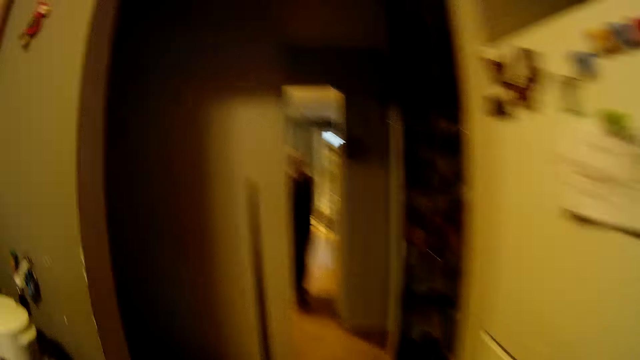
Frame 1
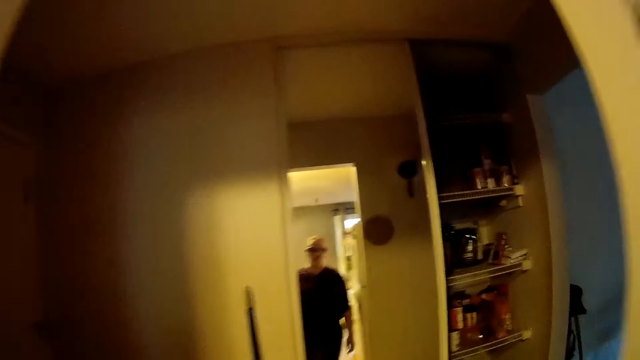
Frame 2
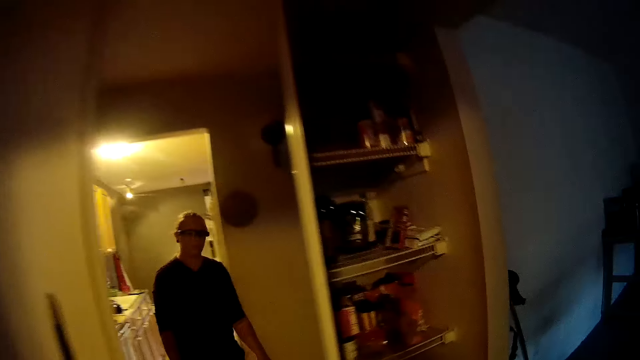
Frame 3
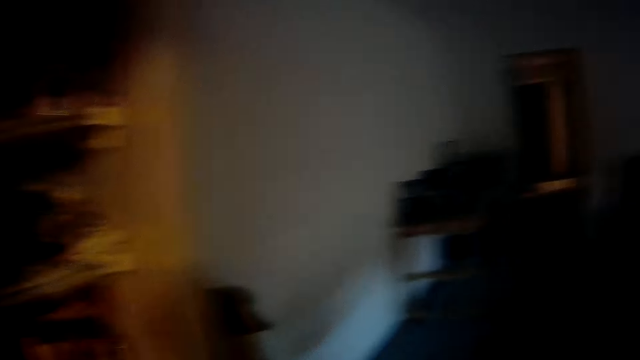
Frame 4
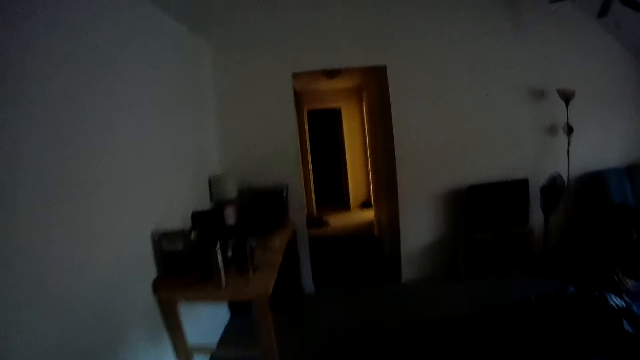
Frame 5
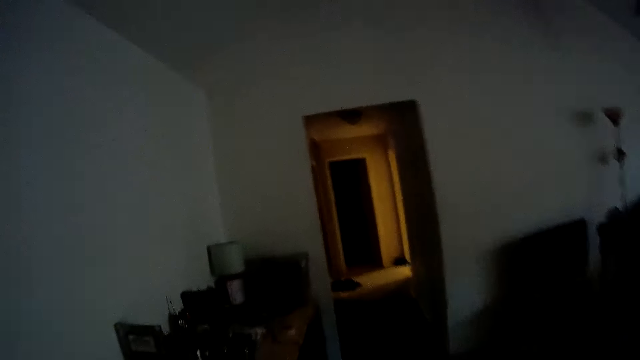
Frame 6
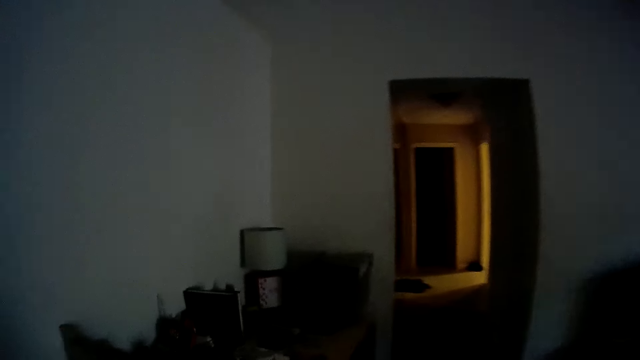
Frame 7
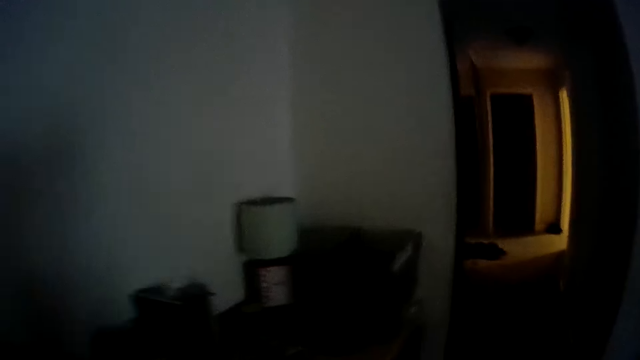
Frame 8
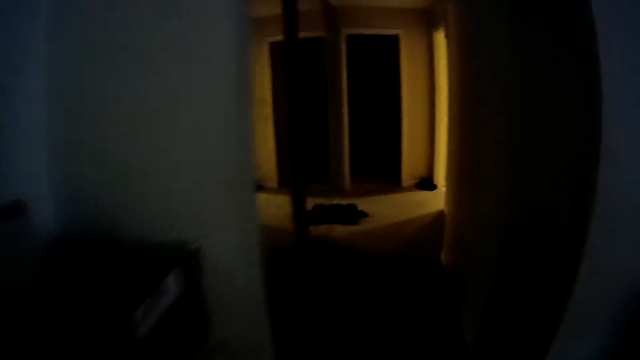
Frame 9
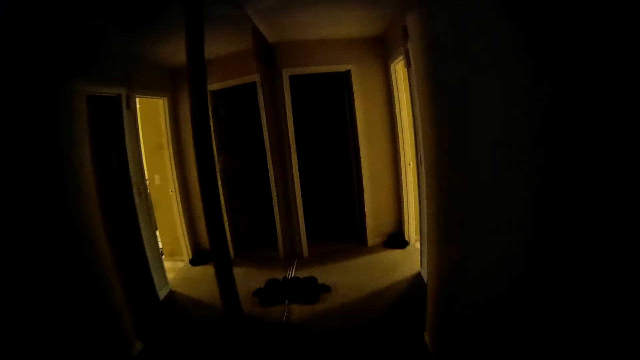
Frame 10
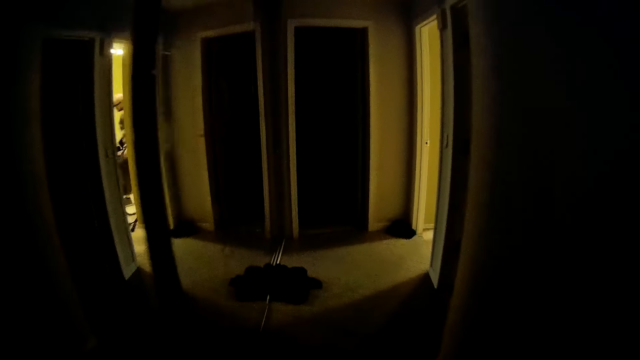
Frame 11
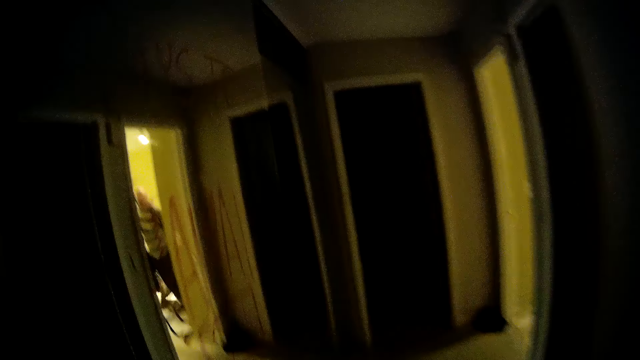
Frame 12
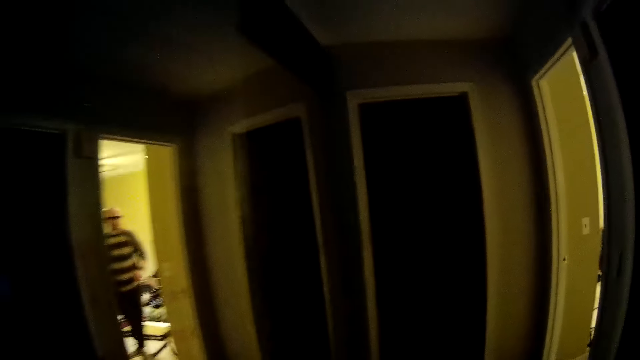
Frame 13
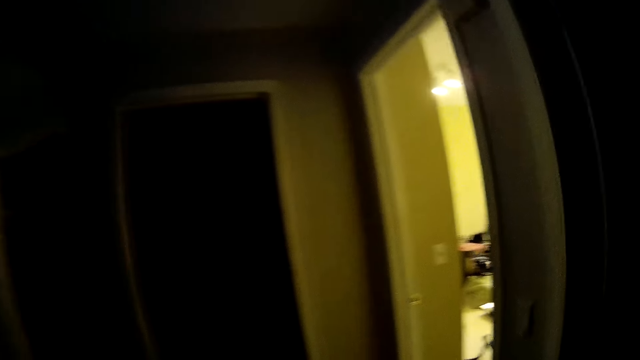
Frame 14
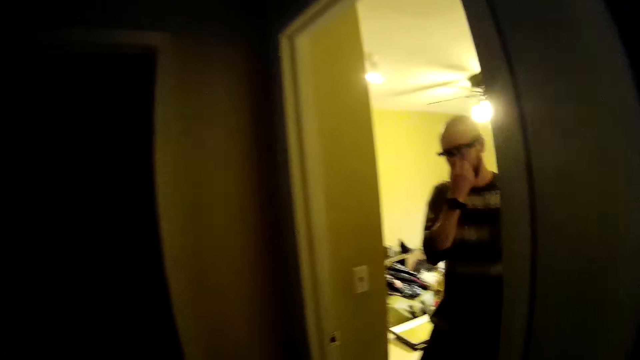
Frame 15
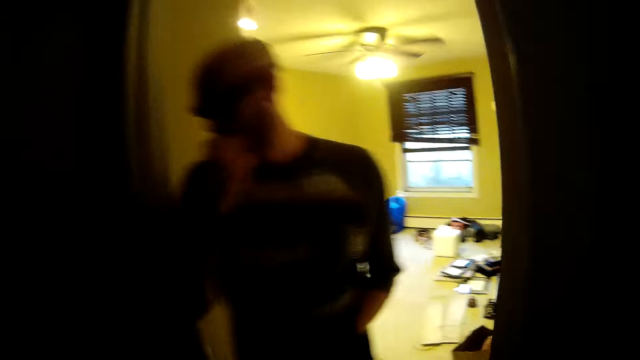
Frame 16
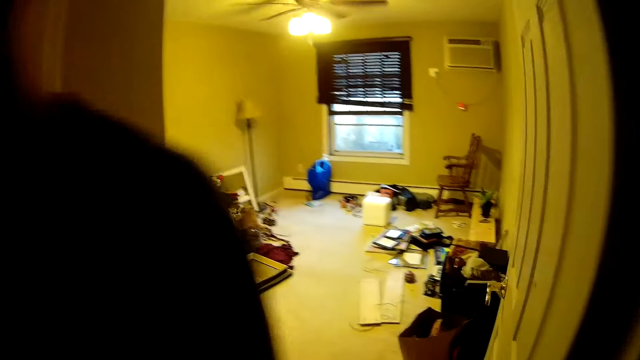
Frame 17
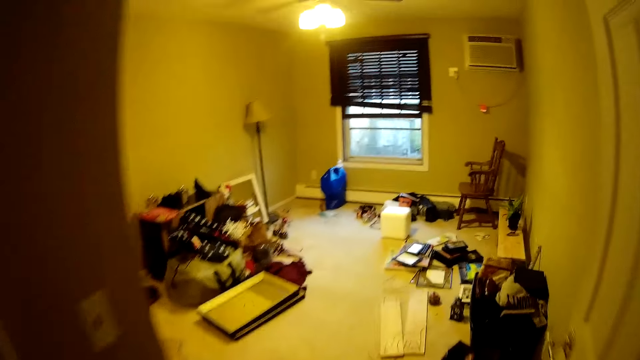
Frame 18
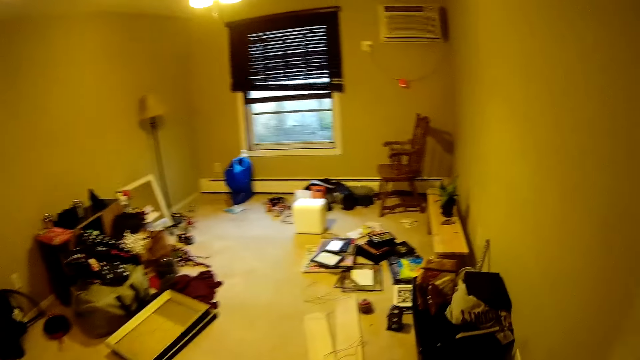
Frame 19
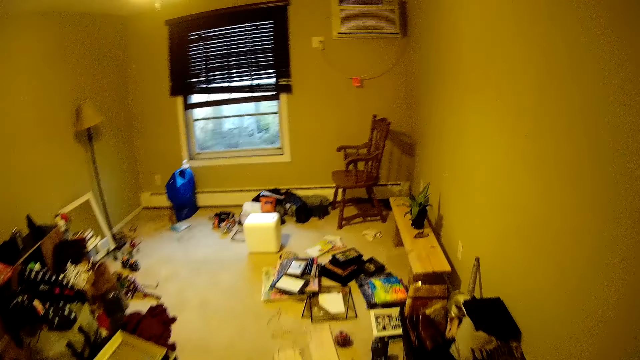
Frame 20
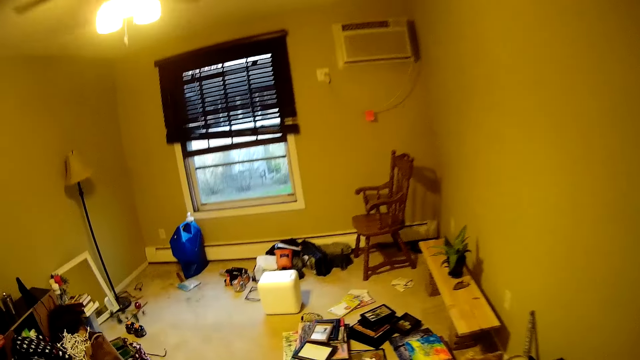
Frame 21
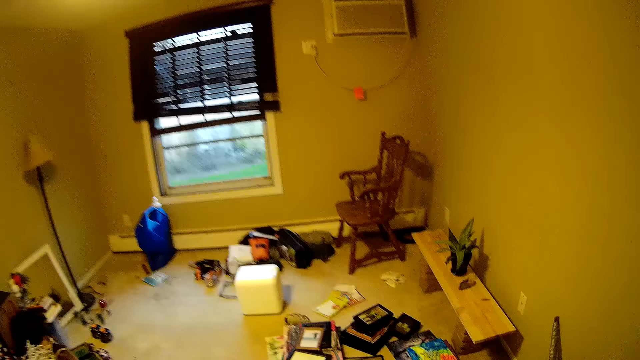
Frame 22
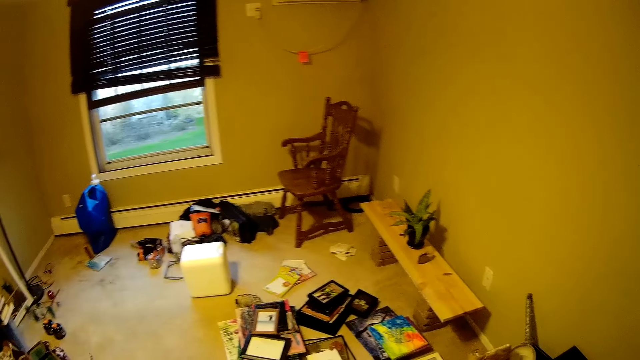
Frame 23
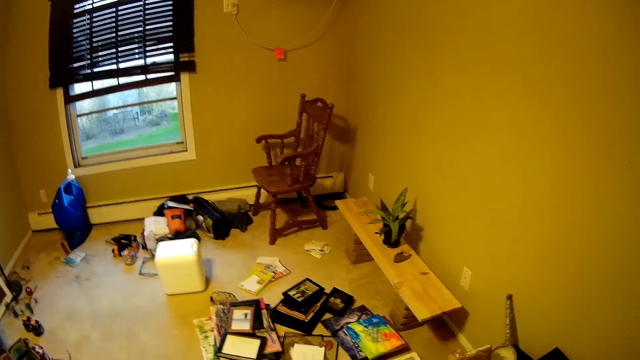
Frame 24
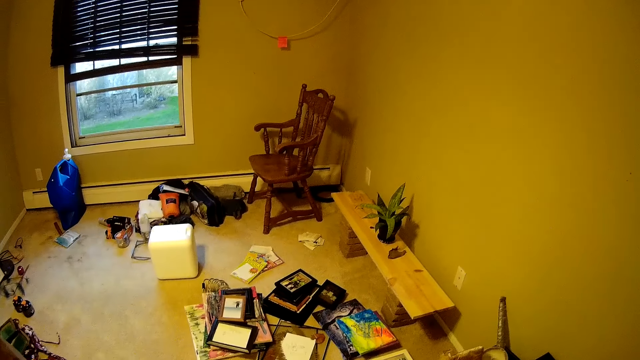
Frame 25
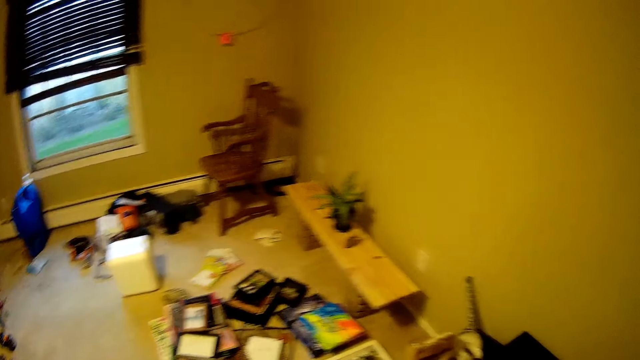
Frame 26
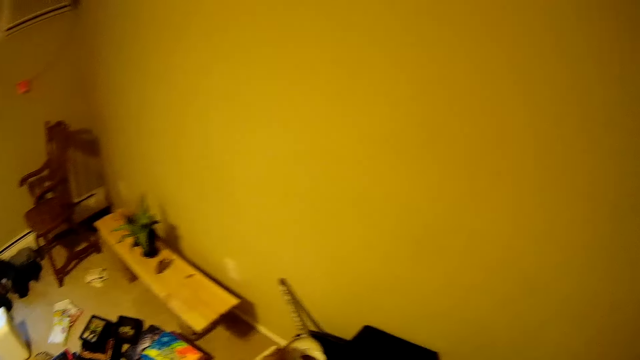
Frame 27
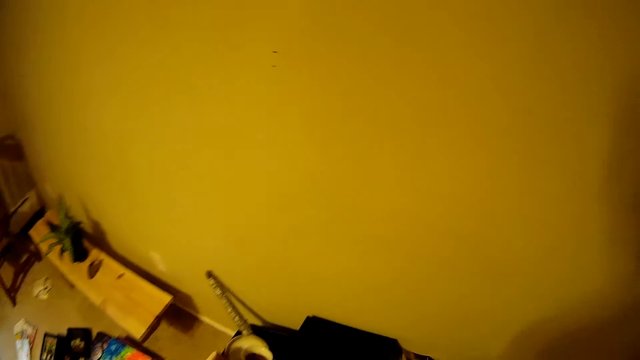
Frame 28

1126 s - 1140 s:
The camera wearer walks out of the kitchen. She walks along the corridor. She walks to the bedroom. A man walks past the camera wearer. The camera wearer enters the room. She kicks a painting on the floor with her right leg.

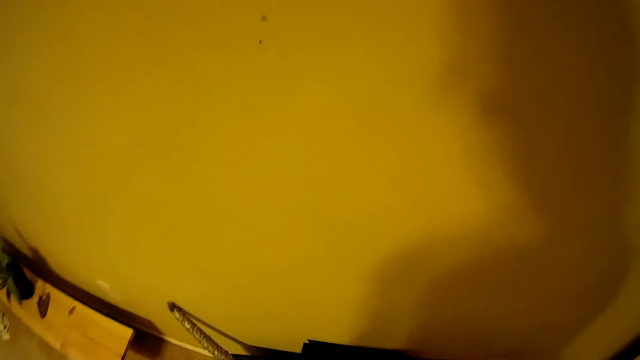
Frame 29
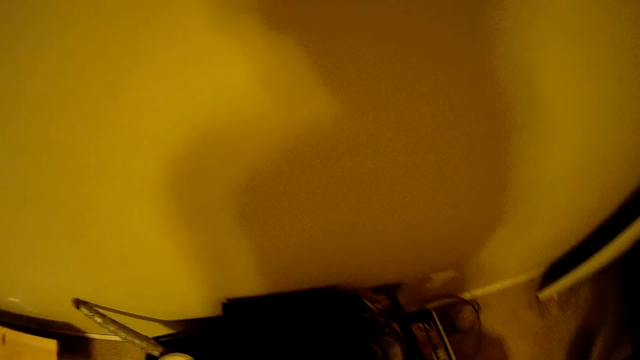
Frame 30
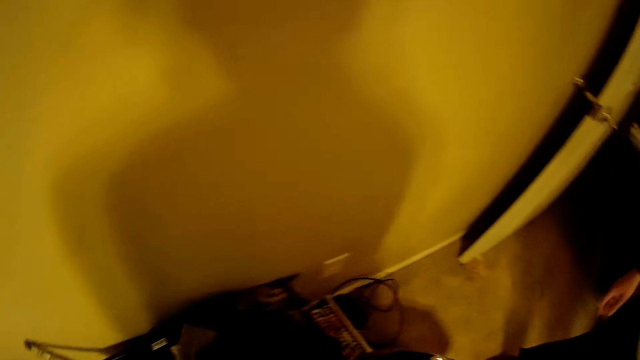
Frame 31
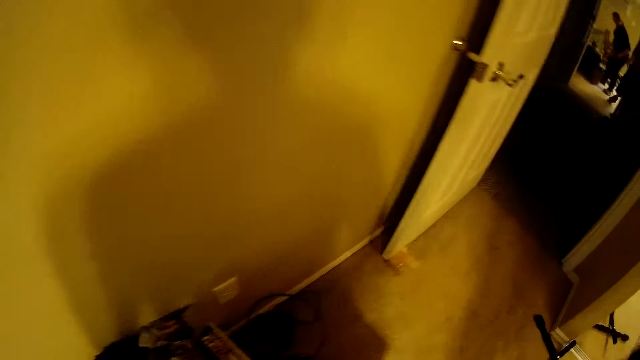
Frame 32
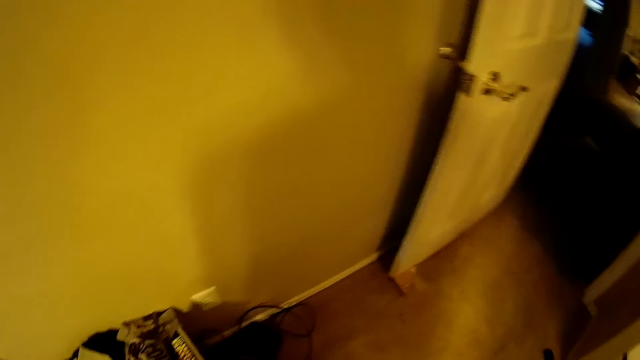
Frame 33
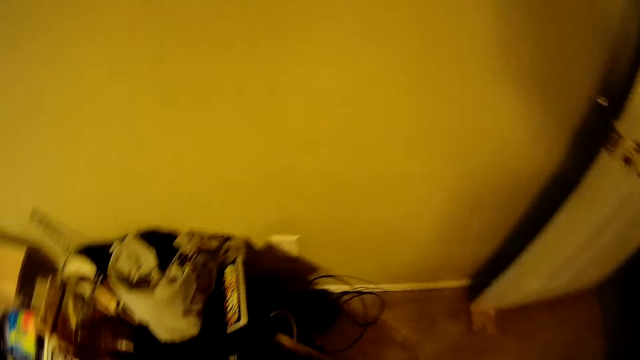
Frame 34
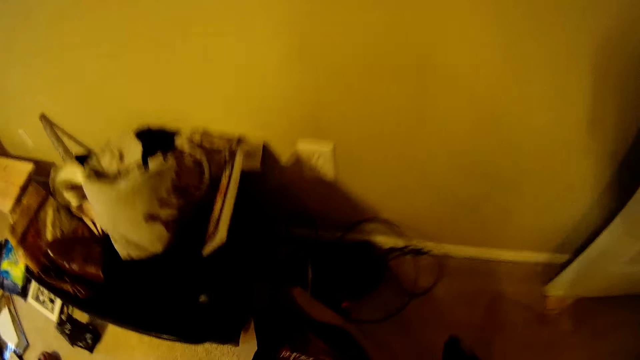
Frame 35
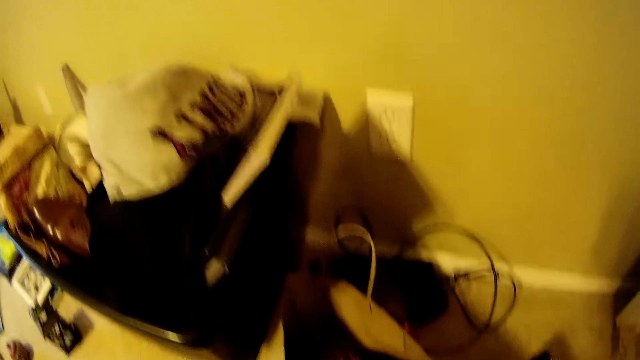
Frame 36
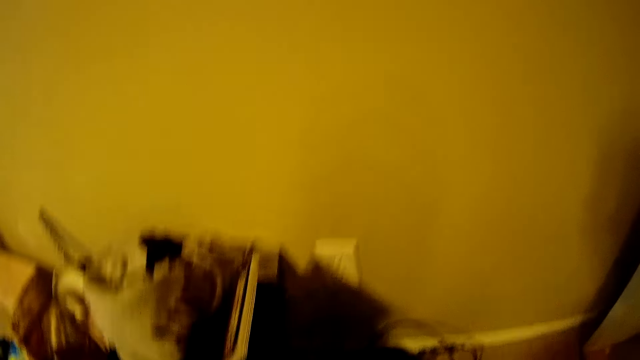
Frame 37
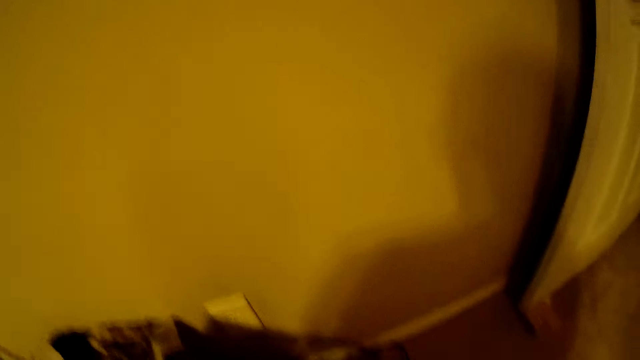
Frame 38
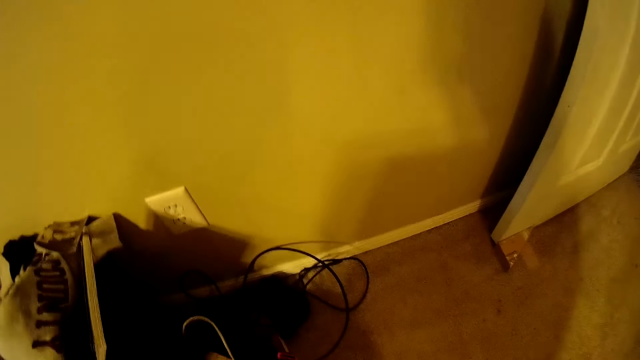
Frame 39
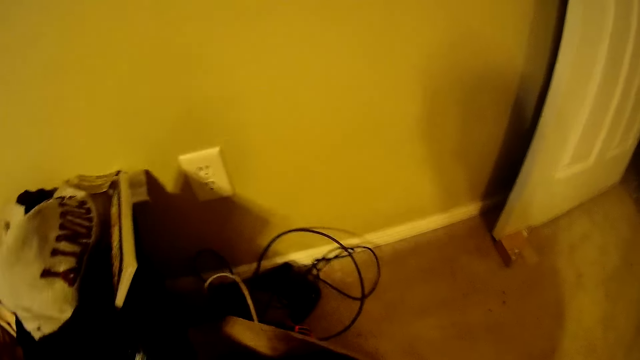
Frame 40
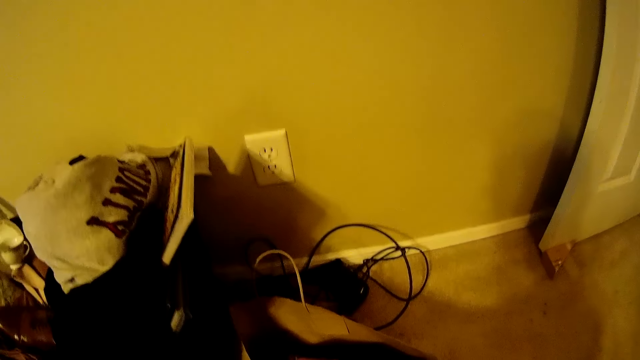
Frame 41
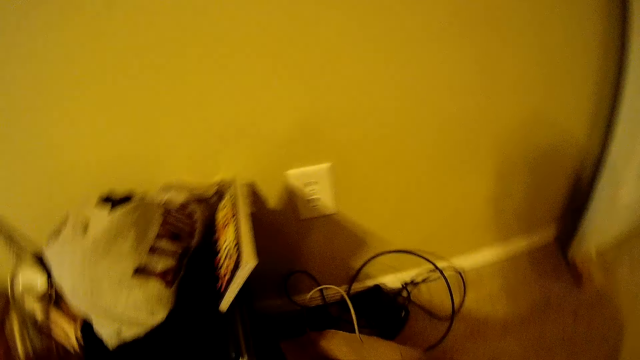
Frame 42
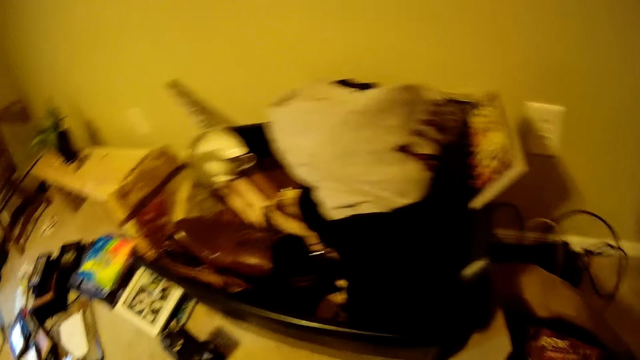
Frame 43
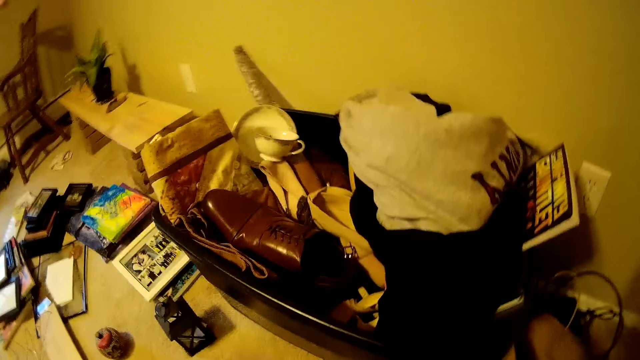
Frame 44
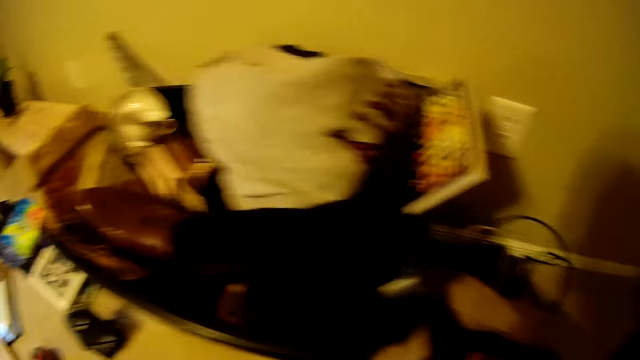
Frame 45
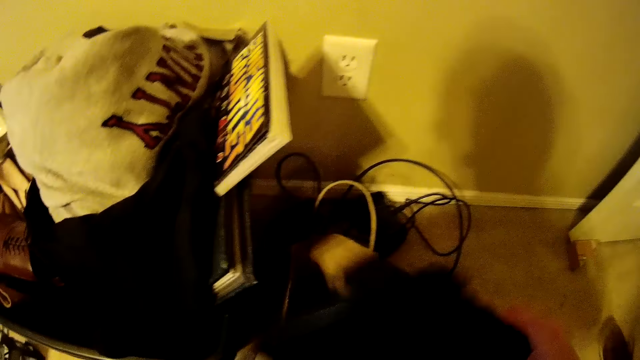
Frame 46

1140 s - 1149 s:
The camera wearer interacts with the man. They hold some wires.
